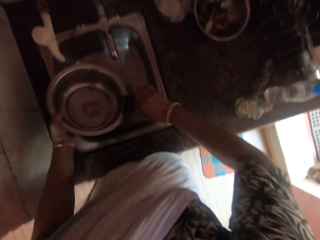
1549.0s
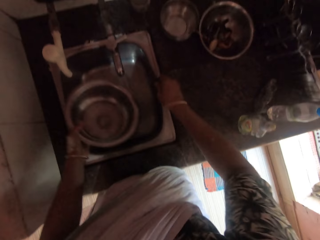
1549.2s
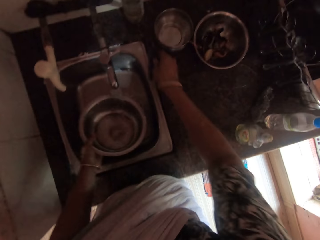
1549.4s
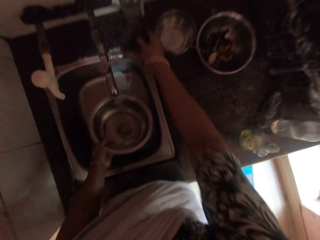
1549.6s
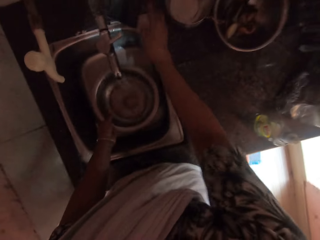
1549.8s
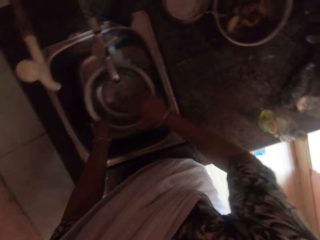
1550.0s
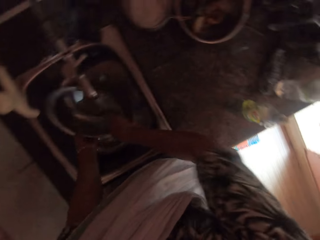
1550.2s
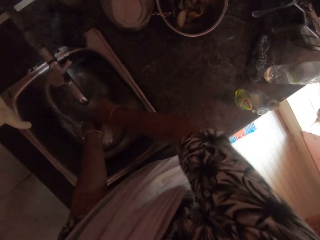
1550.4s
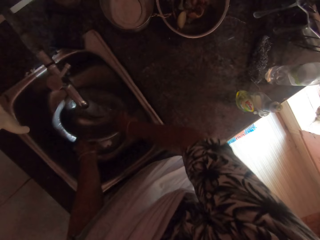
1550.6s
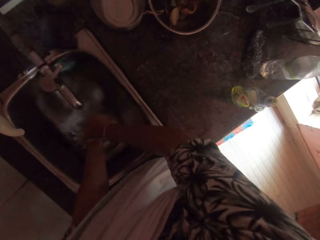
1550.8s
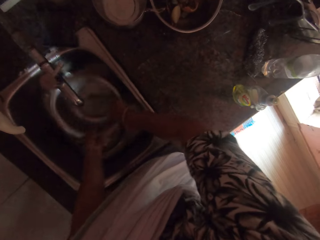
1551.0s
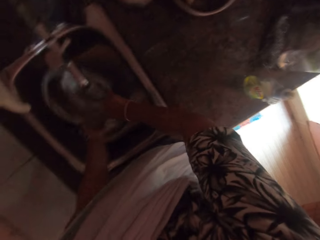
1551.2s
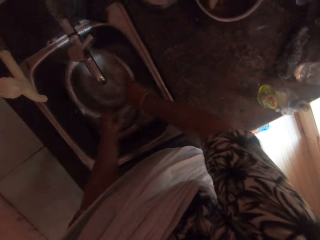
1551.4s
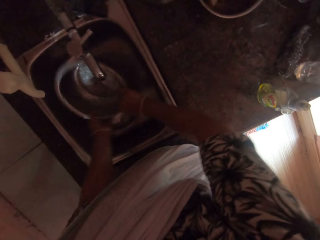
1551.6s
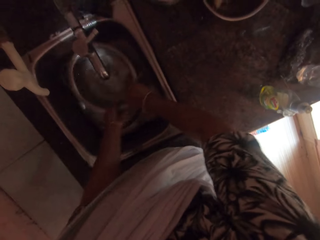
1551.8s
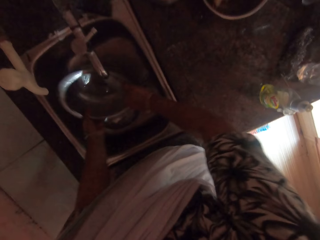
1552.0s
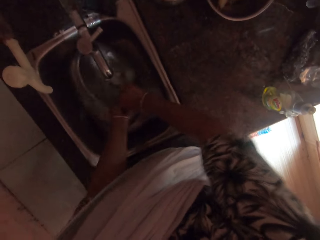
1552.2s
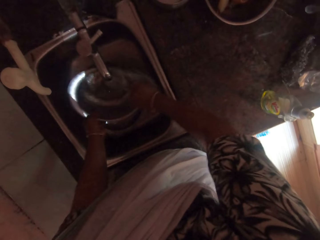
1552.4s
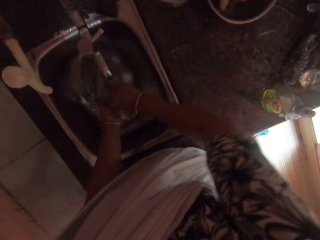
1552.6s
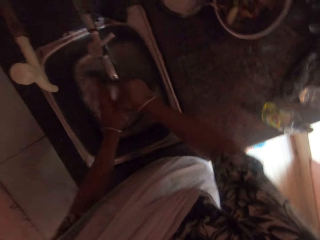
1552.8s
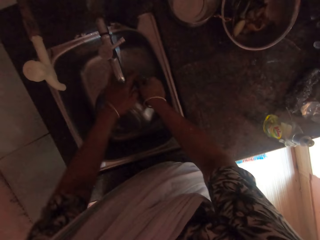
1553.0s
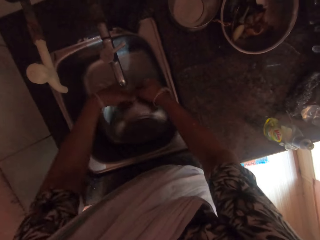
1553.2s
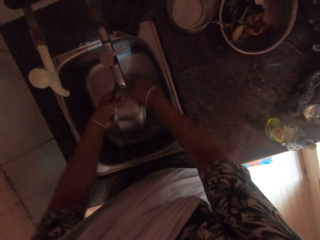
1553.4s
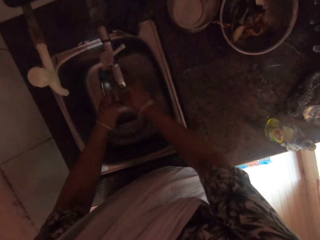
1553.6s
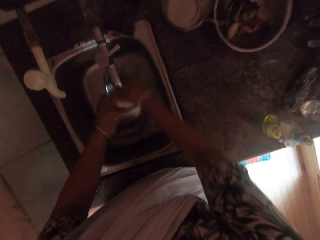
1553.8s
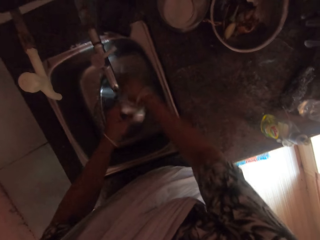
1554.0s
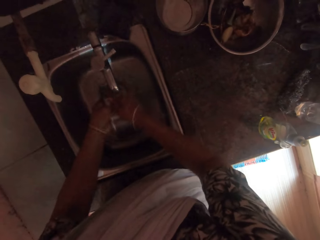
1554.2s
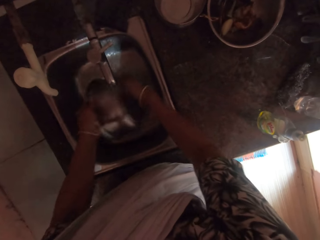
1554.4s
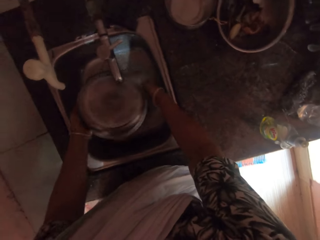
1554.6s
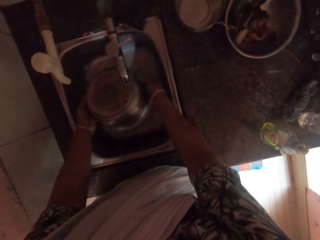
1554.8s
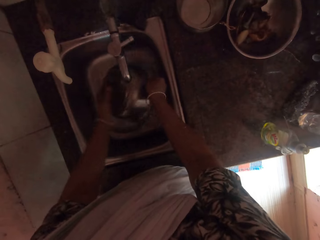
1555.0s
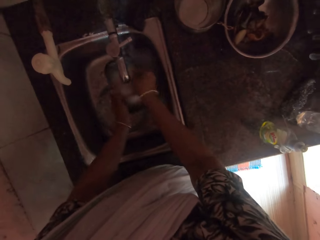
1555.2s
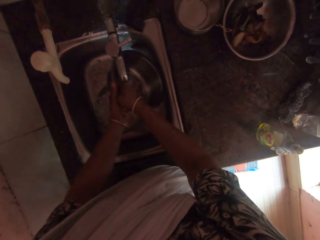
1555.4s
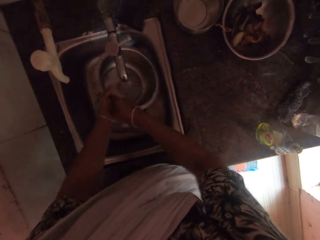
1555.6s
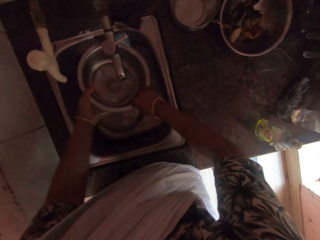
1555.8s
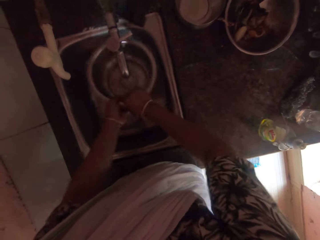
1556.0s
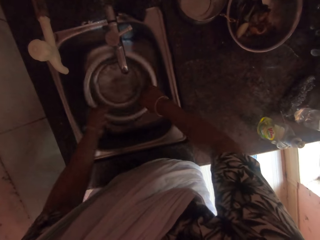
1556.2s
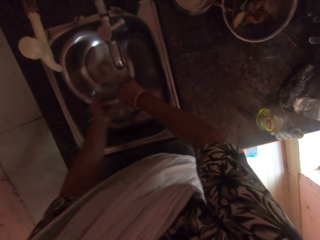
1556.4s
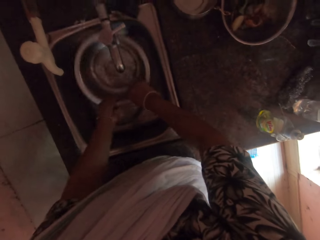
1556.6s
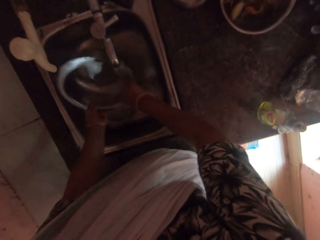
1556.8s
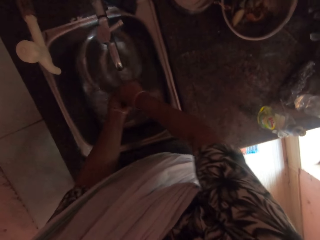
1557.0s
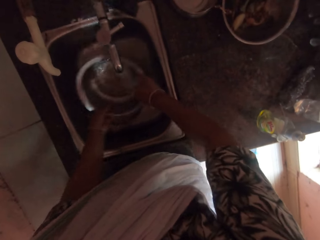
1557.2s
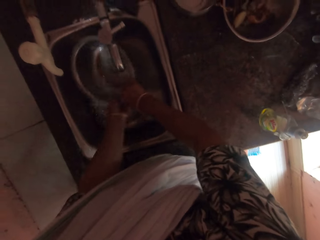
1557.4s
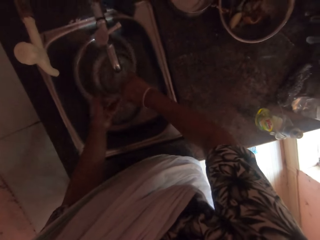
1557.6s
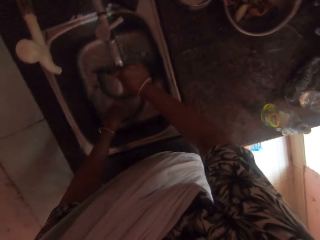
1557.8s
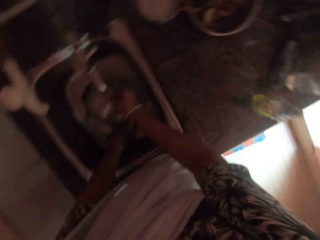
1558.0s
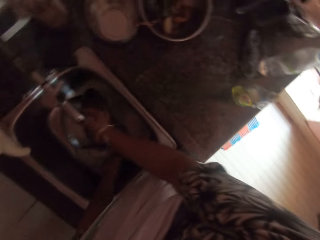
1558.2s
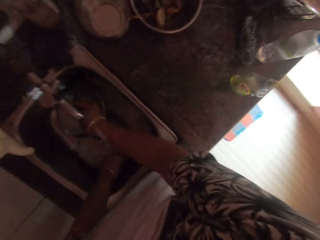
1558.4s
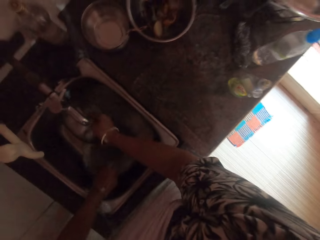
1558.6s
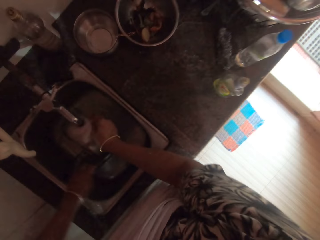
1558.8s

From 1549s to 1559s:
The camera wearer drops the sponge on the sink with her right hand. She rinses the bowl with both hands in the sink.

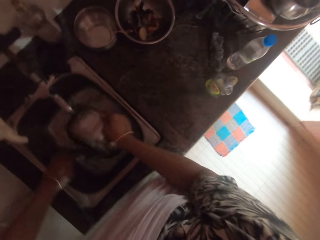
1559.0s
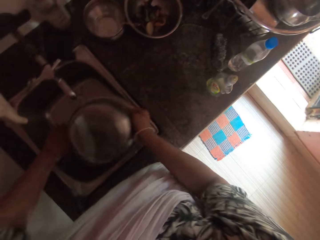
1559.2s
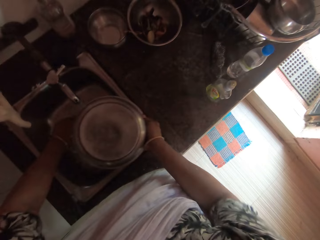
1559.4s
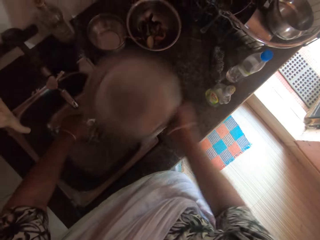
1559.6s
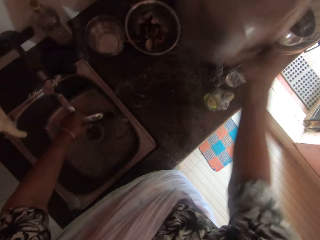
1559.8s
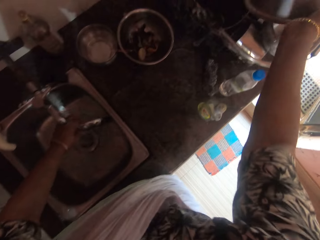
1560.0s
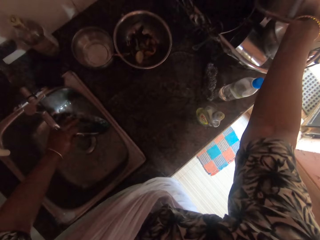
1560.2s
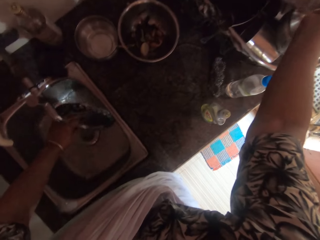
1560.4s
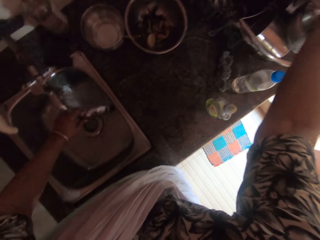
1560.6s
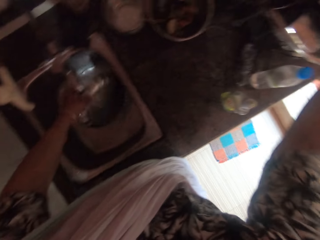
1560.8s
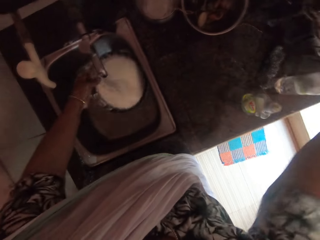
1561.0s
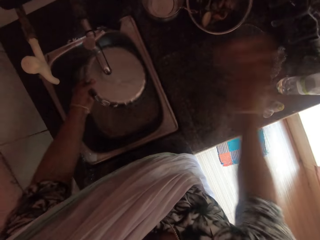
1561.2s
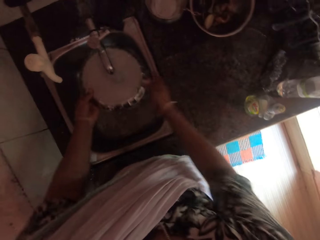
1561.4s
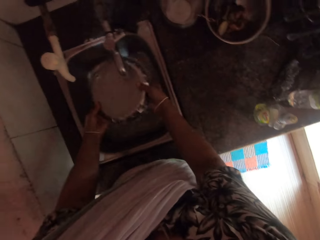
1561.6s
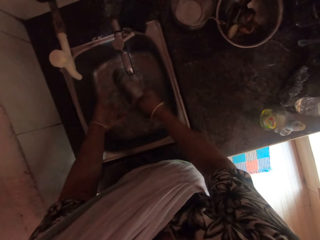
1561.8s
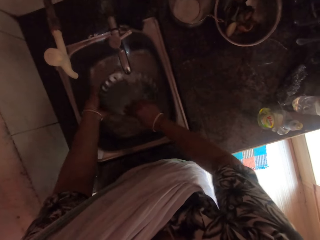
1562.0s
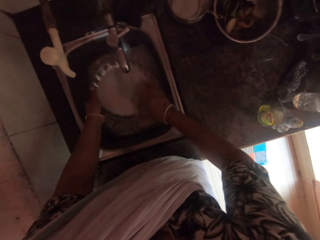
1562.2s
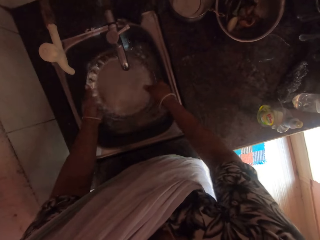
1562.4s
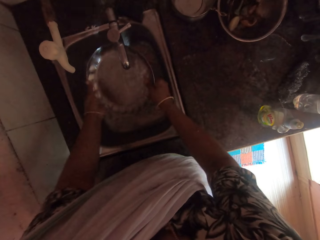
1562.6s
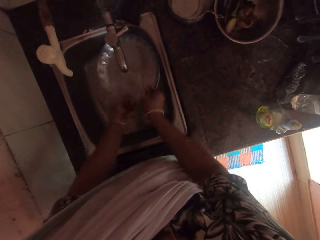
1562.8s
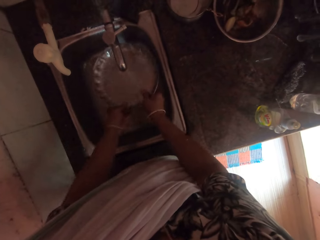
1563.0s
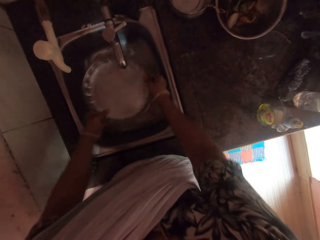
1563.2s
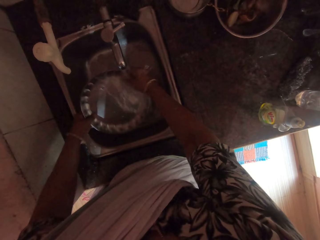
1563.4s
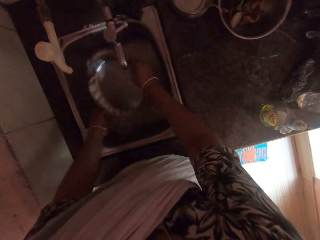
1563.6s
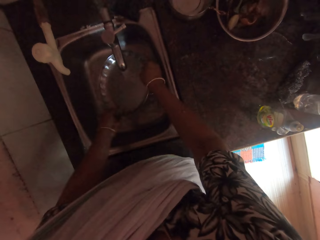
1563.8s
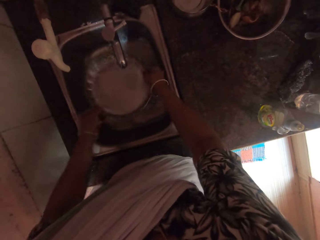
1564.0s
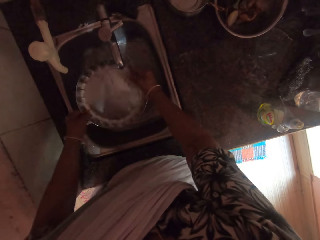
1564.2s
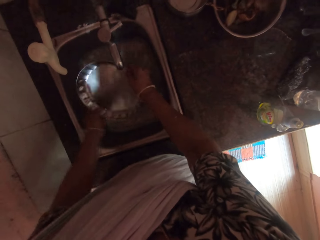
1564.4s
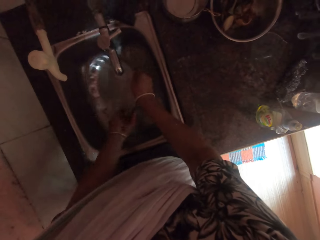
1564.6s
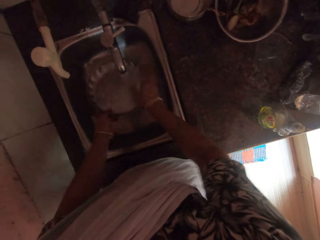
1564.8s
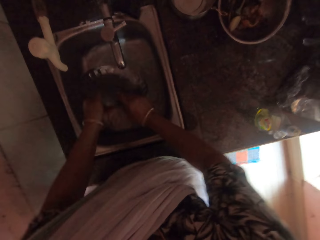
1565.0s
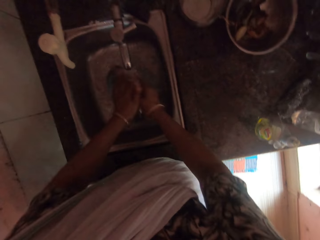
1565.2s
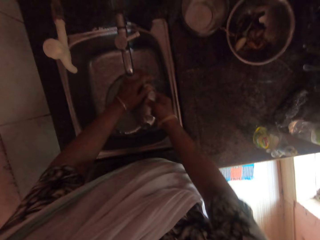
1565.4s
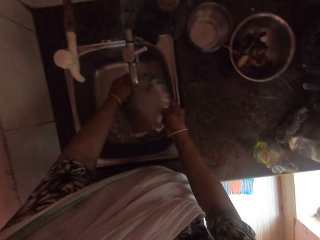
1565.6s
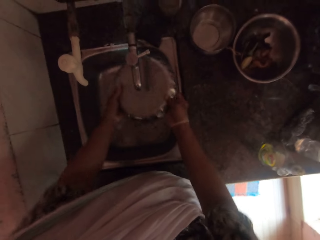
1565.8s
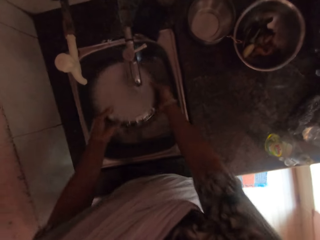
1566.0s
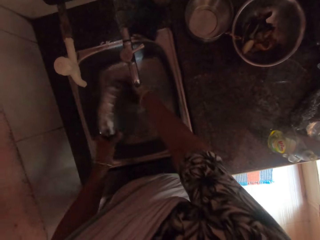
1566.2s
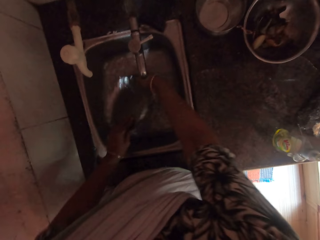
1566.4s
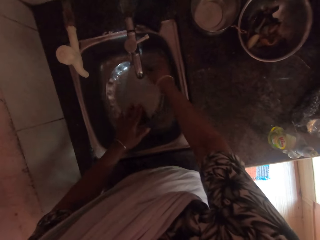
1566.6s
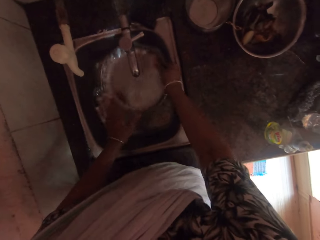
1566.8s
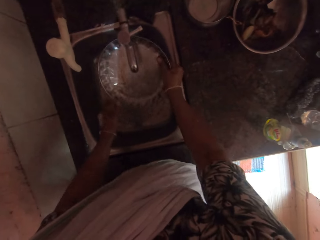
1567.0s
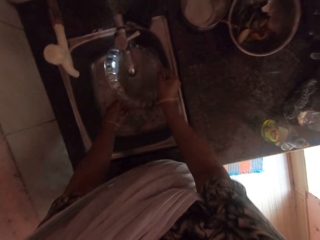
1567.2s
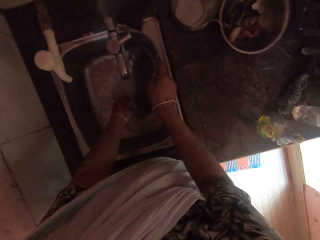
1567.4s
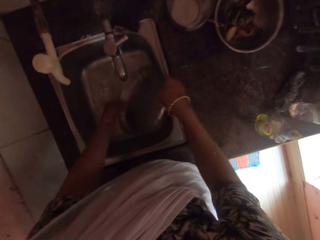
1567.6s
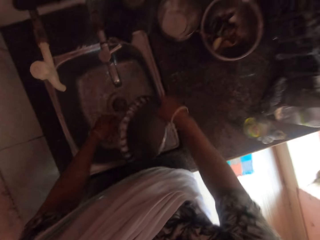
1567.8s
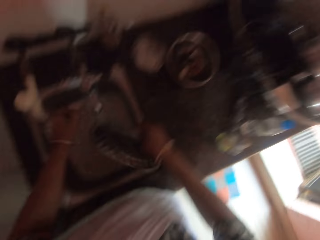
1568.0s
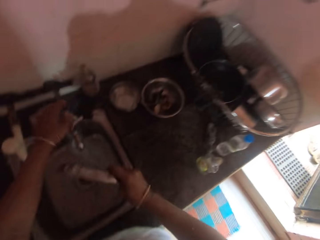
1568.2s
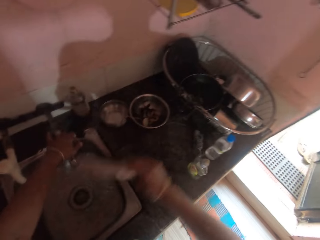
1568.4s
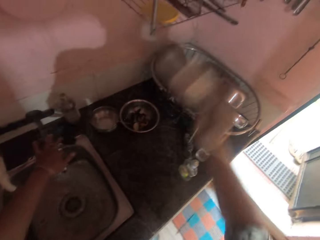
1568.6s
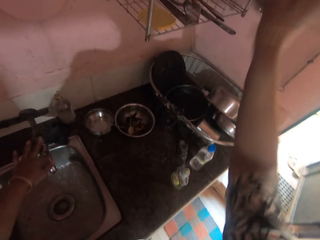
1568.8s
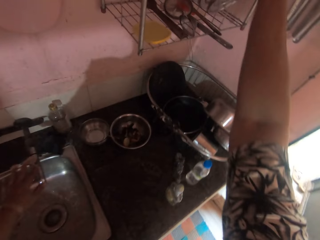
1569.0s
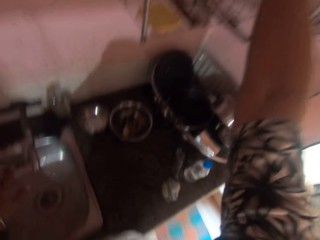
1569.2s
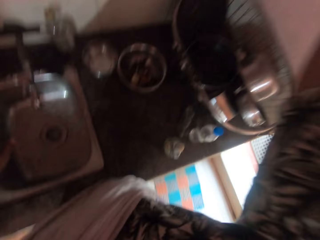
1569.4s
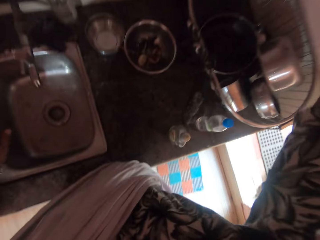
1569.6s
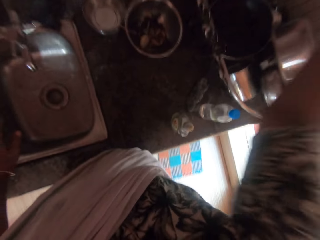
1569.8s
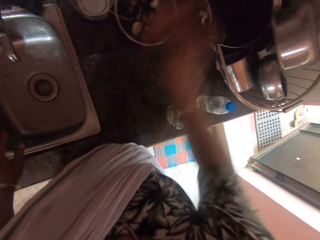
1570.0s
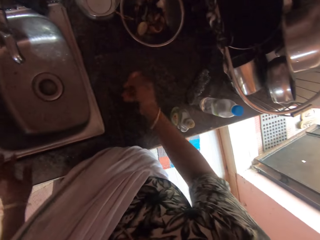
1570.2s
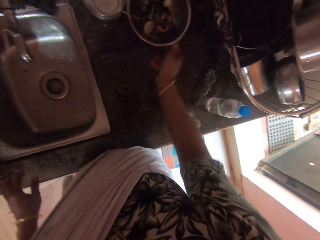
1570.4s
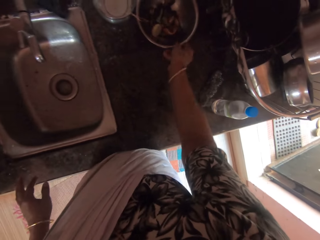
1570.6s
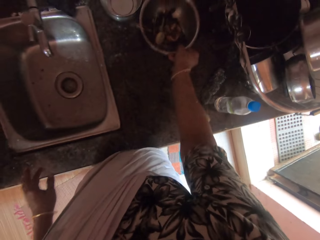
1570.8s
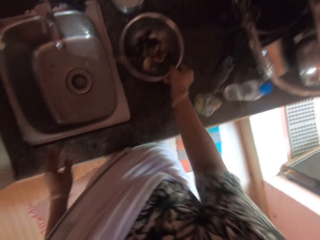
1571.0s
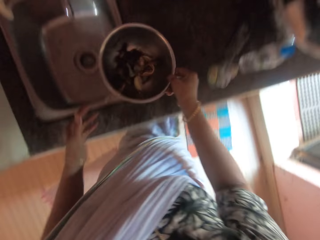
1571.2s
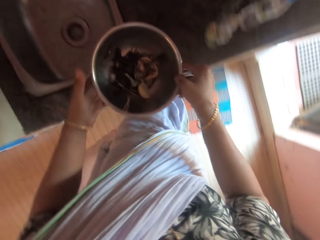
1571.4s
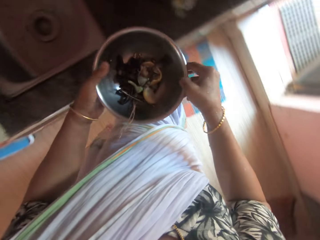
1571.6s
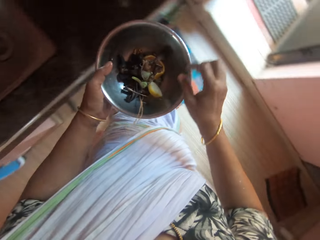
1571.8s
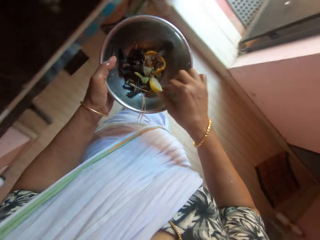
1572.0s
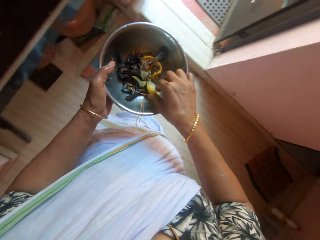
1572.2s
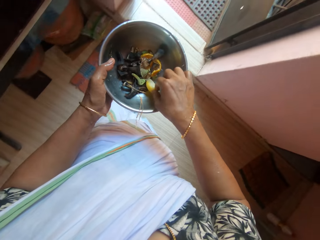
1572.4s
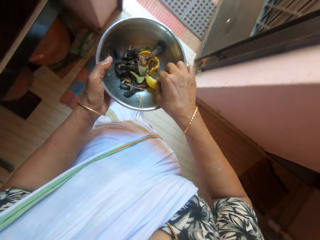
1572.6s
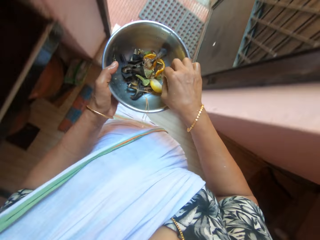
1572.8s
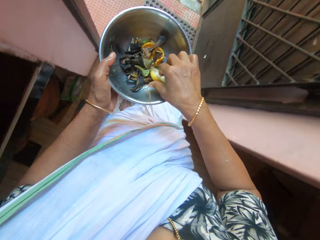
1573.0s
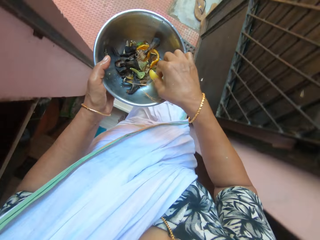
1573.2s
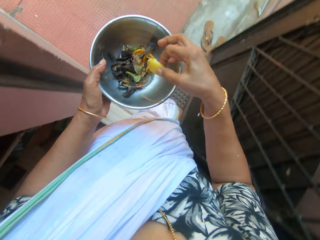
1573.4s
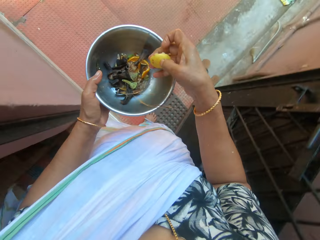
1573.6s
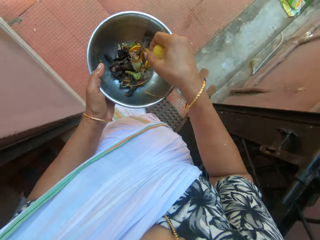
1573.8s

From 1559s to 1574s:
The camera wearer drops the bowl in a basket with her right hand. She rinses the tray with both hands in the sink. She closes the faucet with her left hand. She drops the tray in a rack with her right hand. She picks the bowl with her right hand from the counter top. She walks to the dustbin. She touches wastes. She picks orange peels from the bowl with her right hand.
